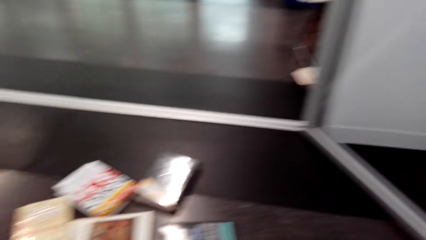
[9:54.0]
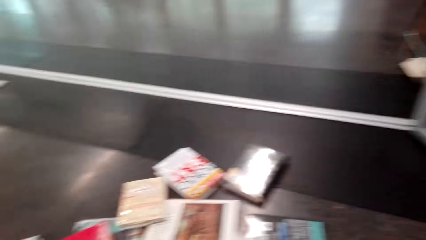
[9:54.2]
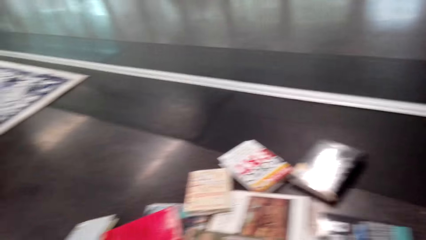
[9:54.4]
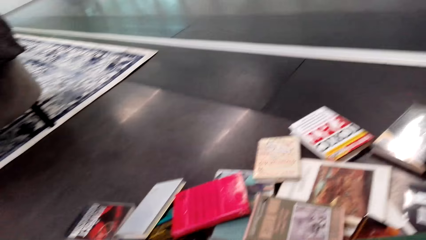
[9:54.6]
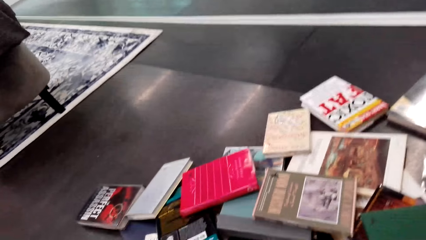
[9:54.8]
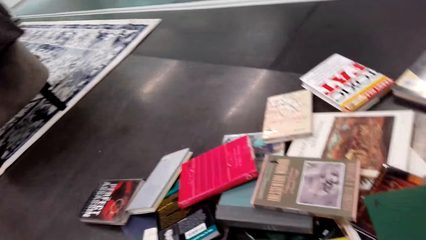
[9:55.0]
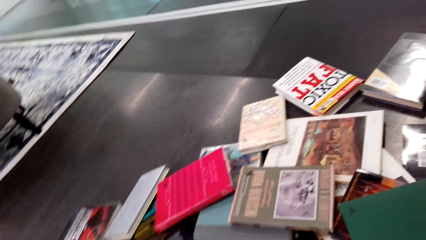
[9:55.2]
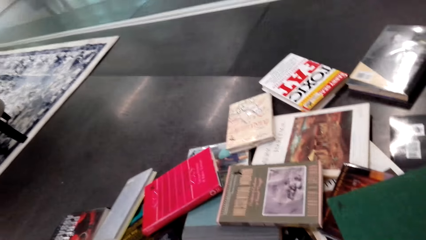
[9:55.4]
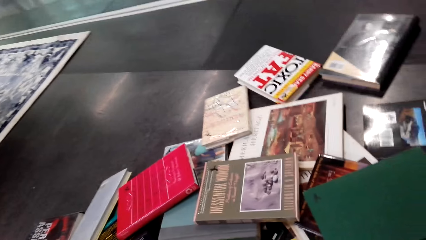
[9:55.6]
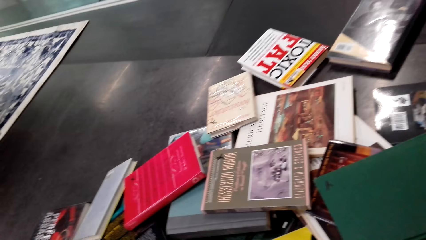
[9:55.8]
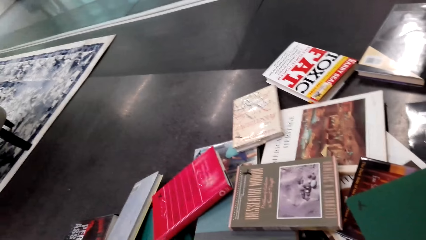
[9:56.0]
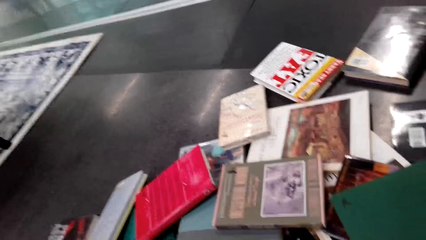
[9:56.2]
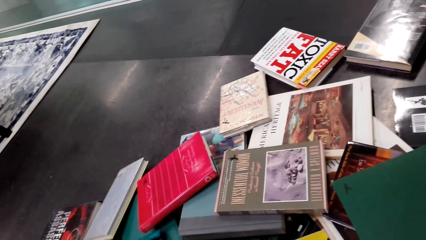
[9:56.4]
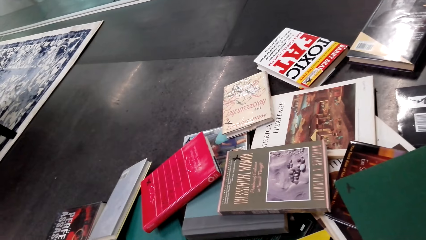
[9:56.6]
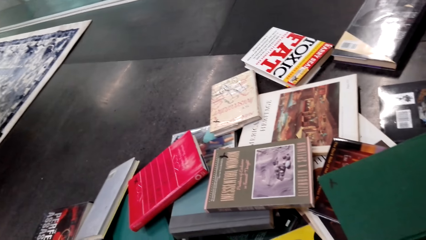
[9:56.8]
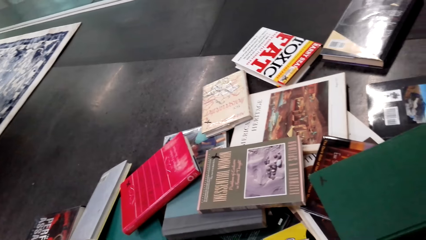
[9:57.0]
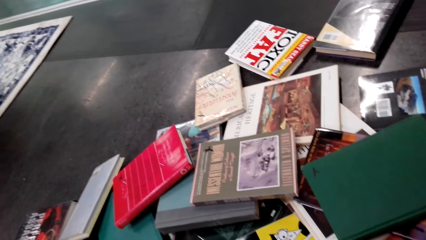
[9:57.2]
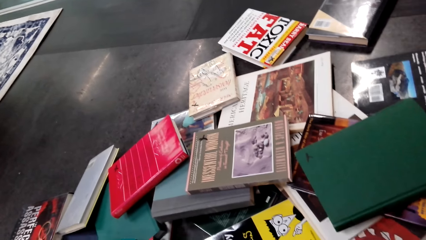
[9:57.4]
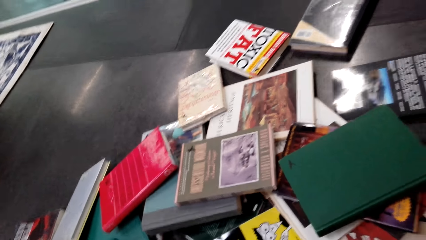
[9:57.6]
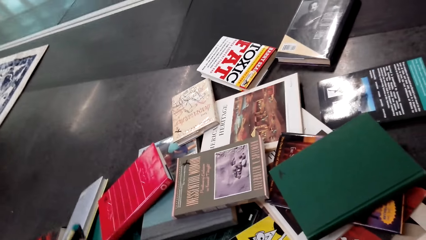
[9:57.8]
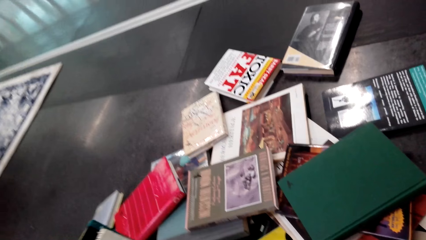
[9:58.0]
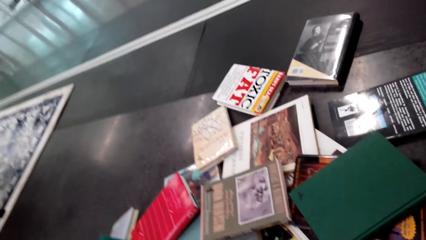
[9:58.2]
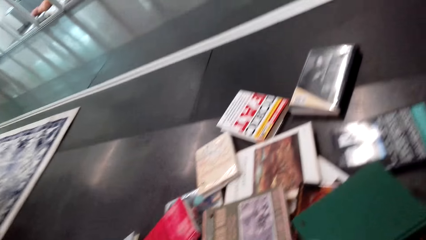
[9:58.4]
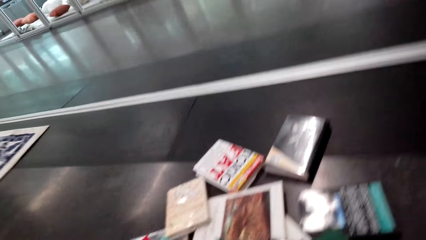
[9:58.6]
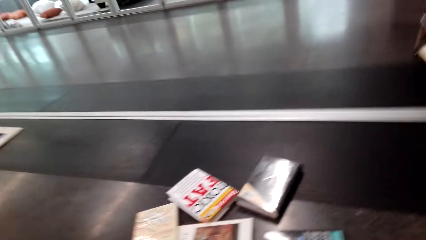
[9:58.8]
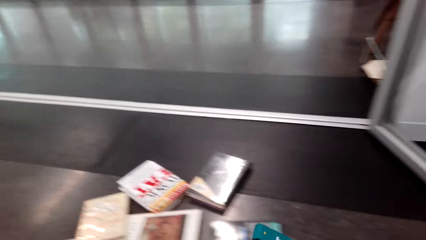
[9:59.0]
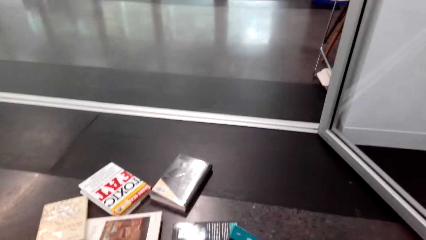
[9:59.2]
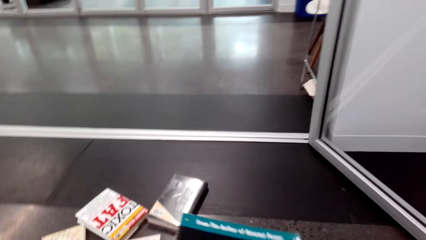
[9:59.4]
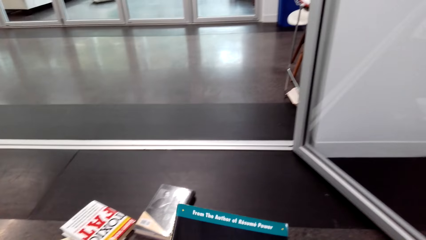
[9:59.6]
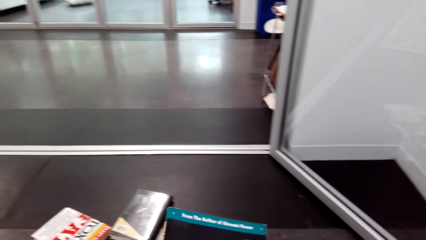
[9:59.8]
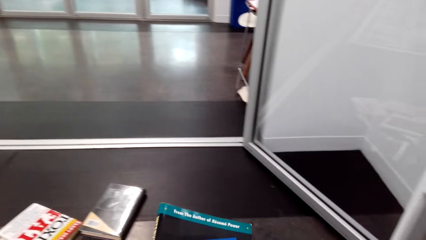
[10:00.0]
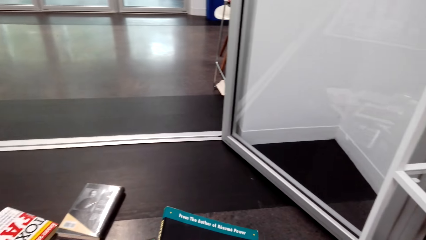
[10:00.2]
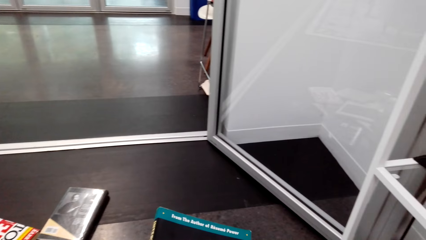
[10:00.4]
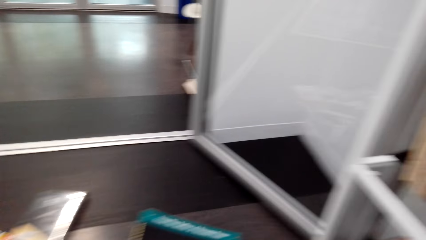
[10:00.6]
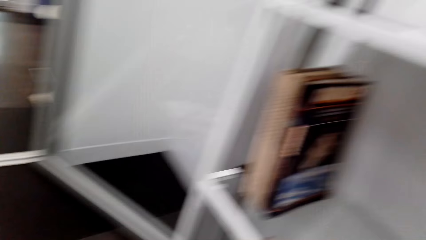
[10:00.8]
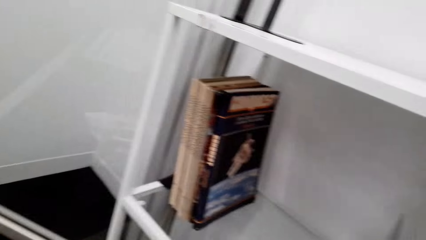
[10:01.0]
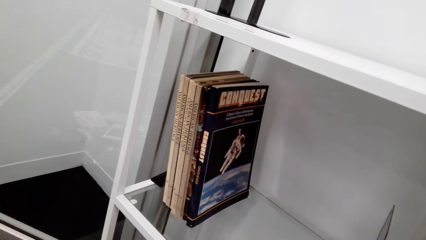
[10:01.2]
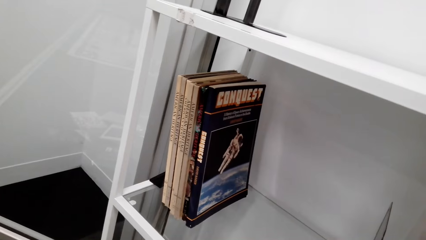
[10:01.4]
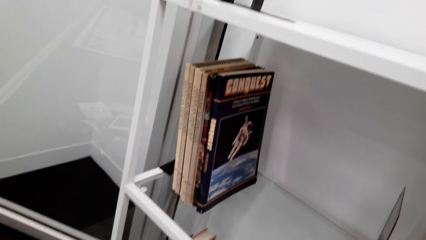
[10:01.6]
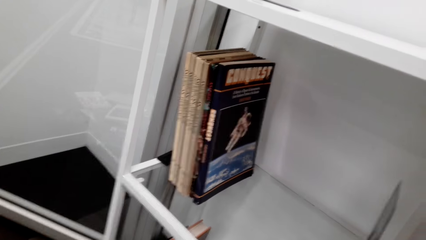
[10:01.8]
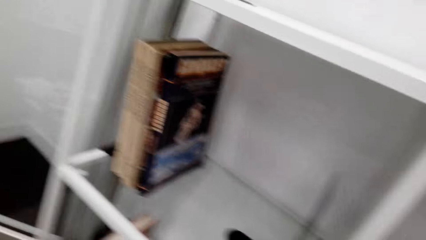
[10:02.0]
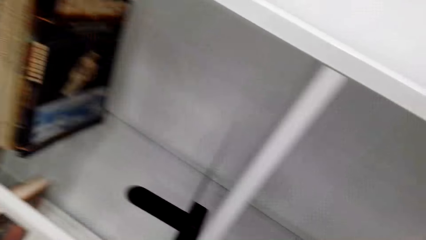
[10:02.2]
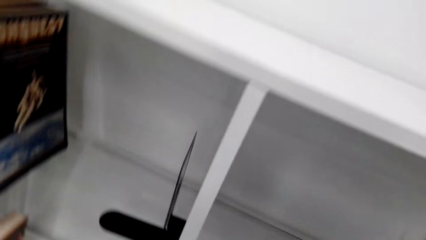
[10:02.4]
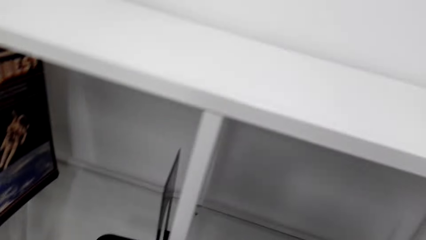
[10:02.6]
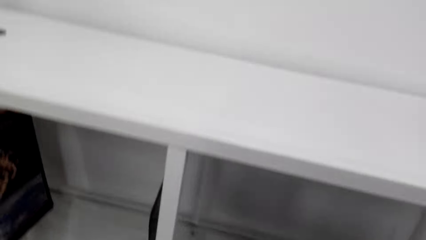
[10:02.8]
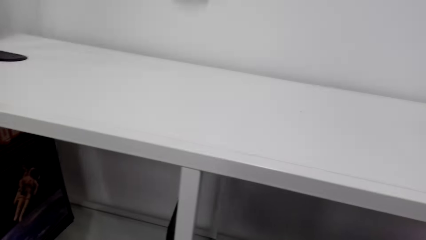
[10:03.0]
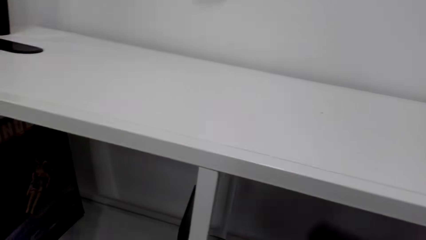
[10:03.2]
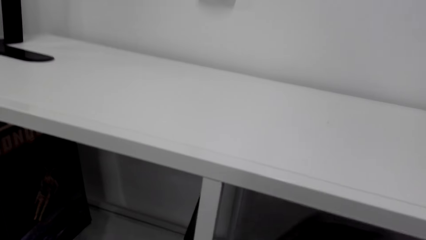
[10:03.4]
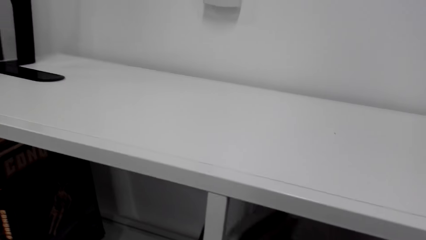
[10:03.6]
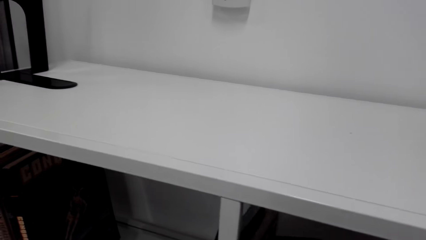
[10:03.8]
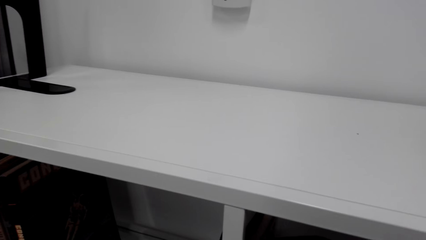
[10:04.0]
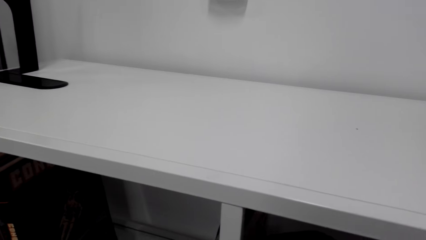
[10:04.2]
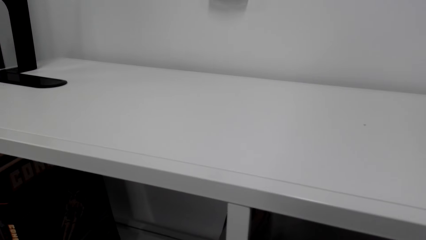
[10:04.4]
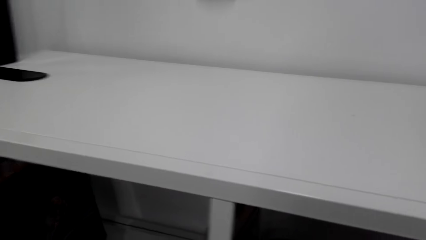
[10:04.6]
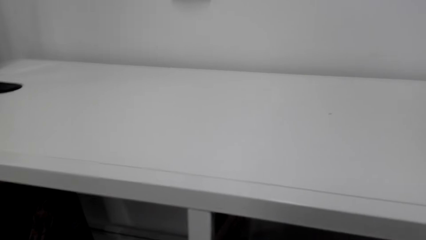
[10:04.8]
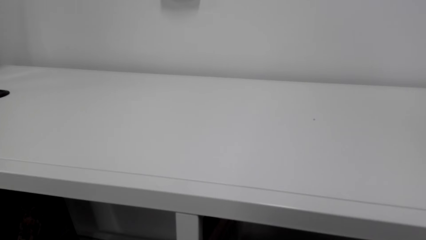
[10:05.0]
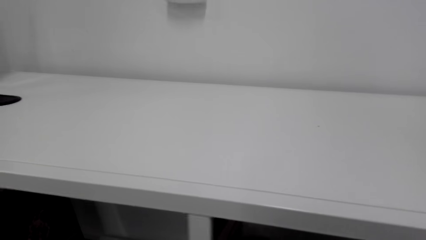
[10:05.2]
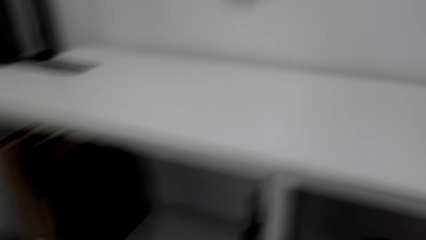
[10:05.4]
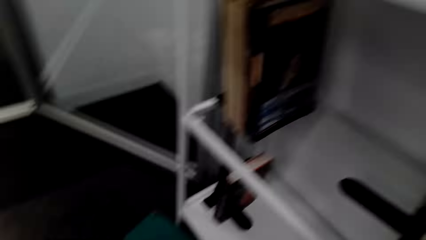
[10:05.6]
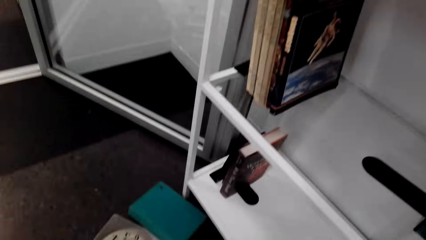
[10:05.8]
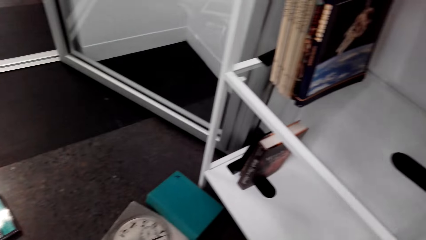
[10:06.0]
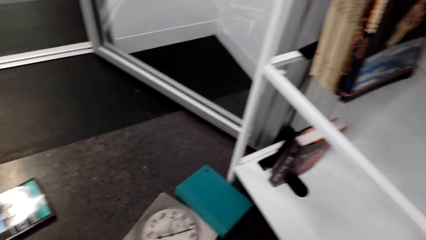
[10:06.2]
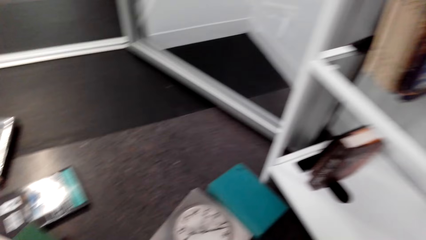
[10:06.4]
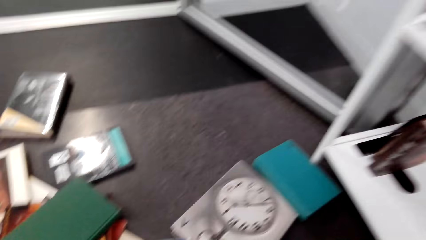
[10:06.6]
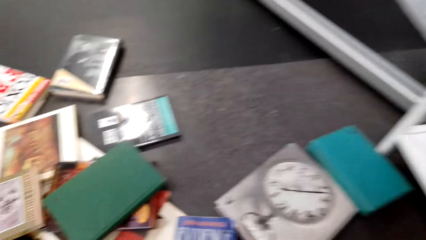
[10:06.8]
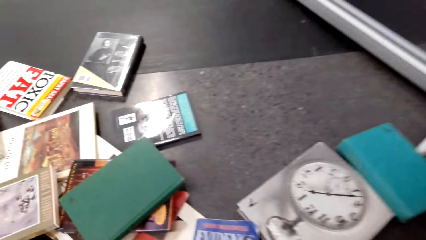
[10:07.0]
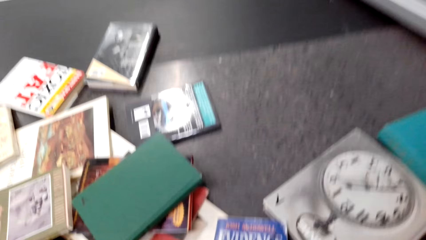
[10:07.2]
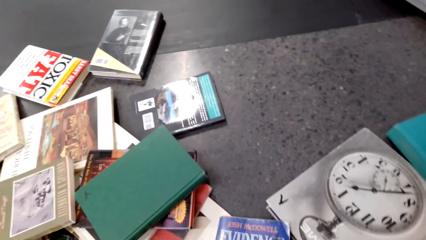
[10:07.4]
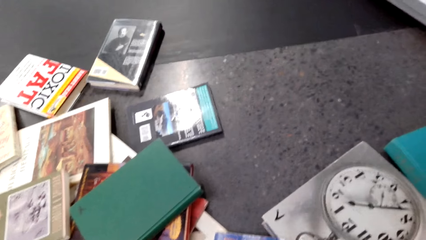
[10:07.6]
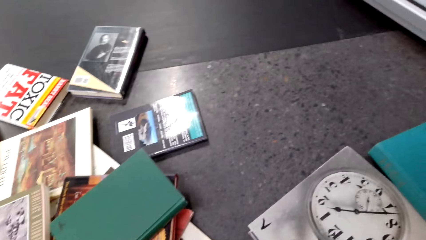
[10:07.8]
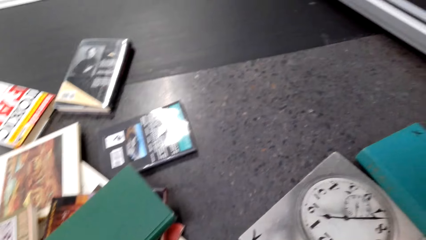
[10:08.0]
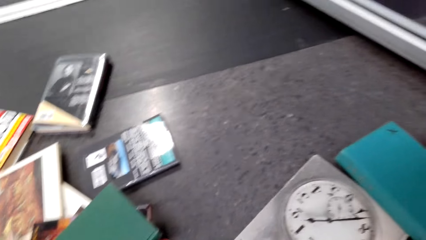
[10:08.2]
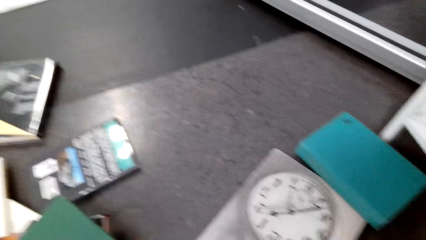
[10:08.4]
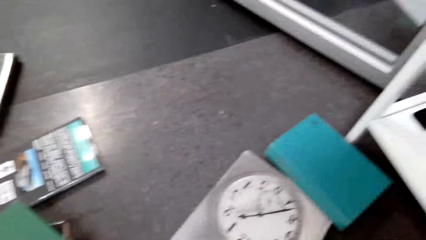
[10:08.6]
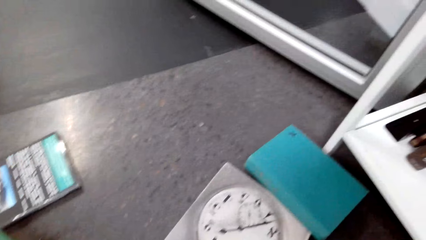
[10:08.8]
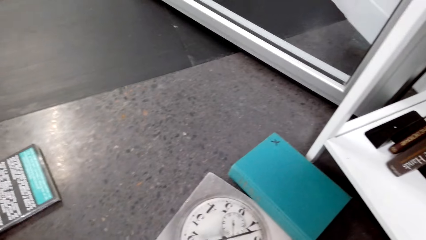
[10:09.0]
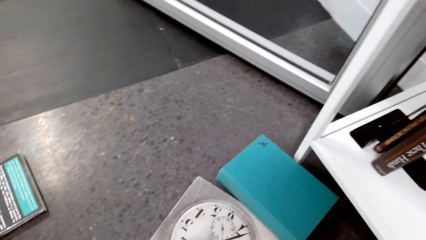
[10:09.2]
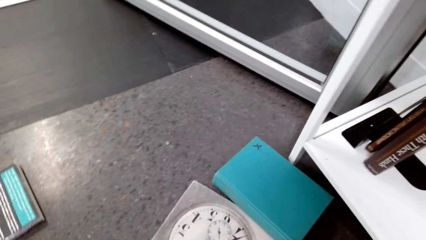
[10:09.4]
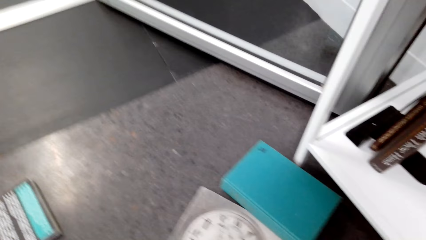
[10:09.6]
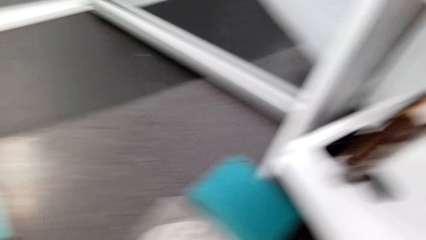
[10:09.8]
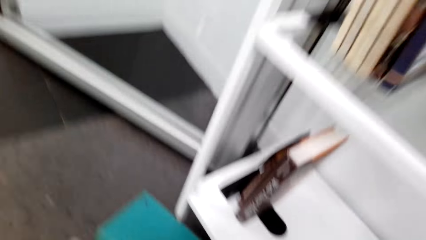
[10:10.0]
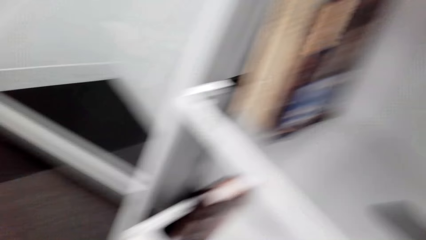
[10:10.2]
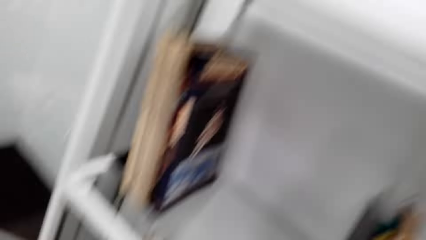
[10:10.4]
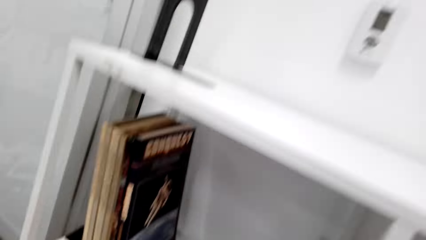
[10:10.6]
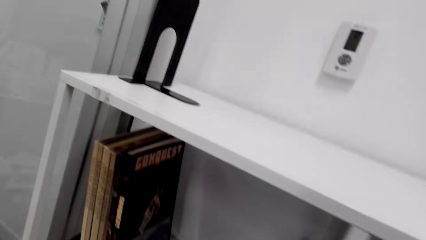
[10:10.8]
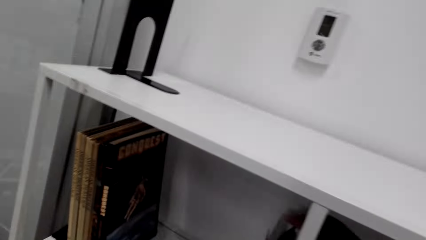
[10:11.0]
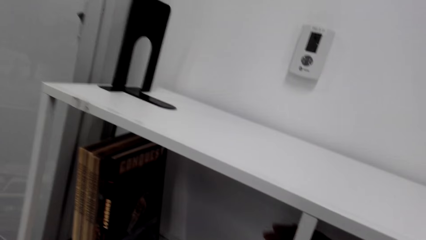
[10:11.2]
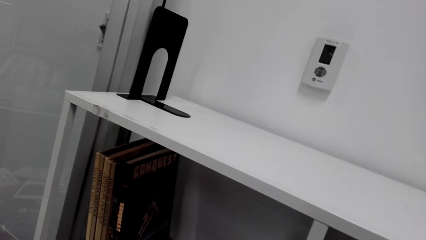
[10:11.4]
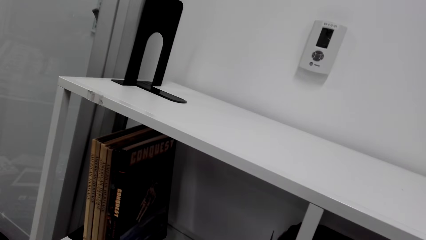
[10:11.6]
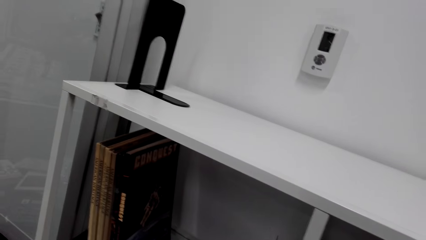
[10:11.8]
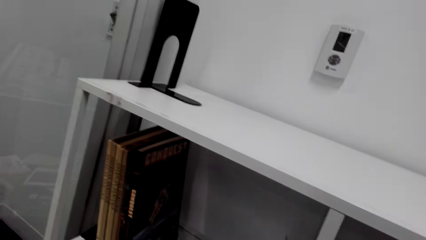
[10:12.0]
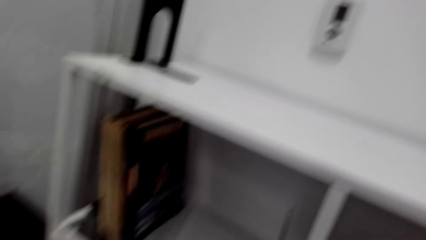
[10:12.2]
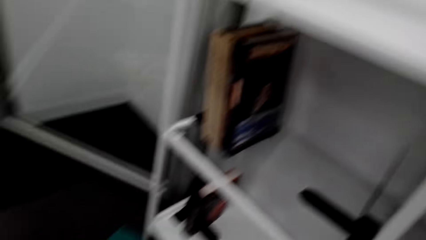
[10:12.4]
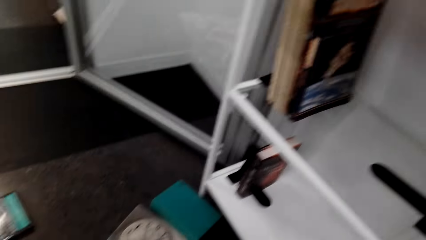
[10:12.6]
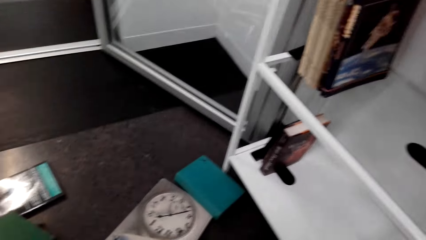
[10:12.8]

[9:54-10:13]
The camera wearer looks around. They hold a book with both hands. They look around. They put the book on a bookshelf. They look around.
